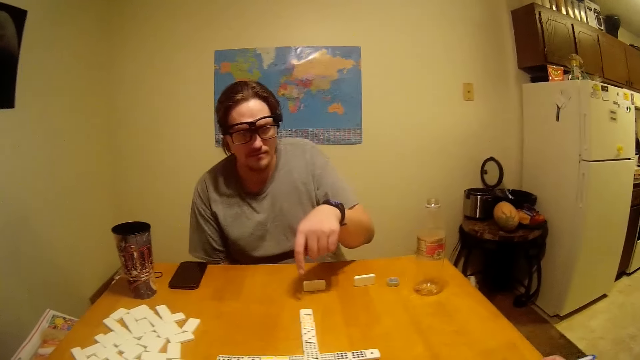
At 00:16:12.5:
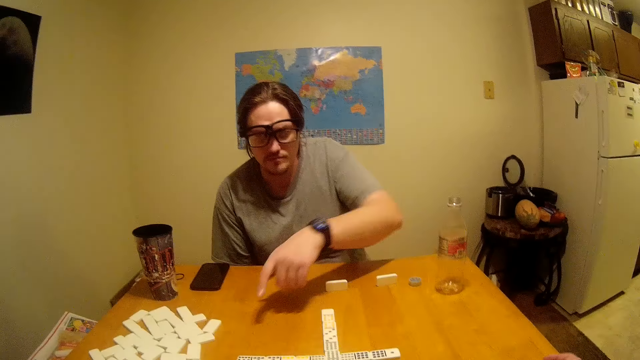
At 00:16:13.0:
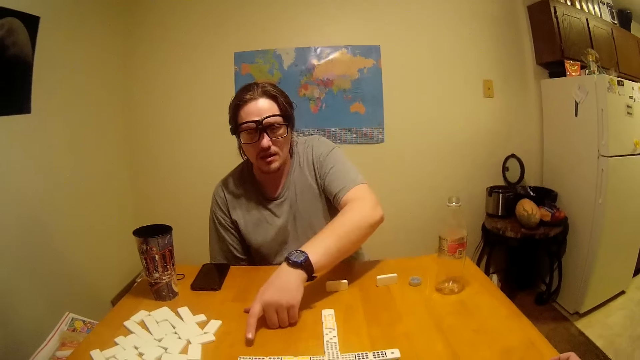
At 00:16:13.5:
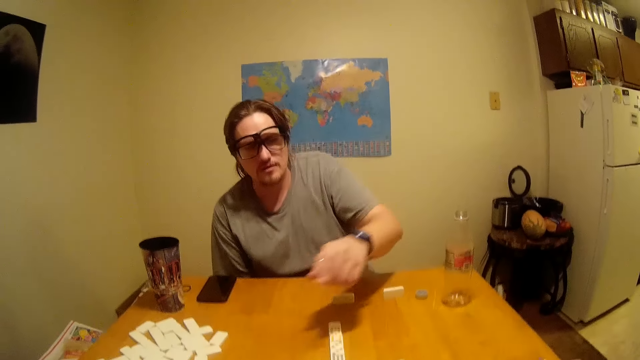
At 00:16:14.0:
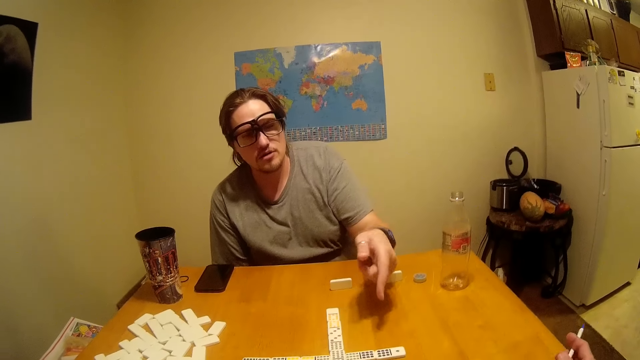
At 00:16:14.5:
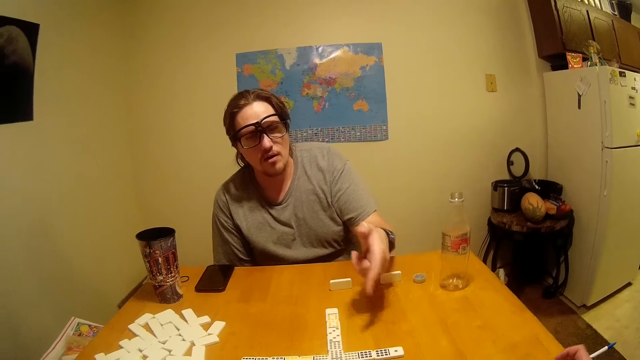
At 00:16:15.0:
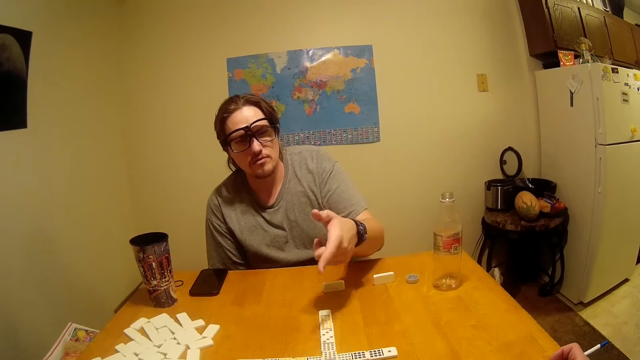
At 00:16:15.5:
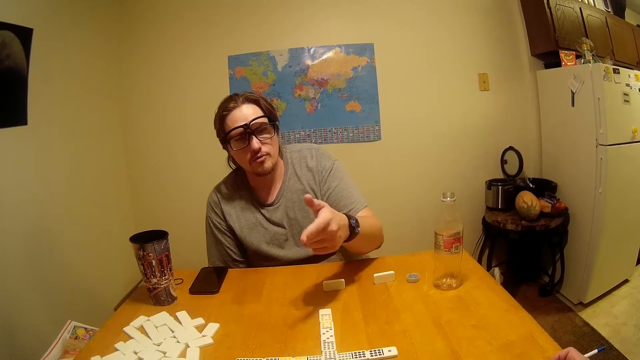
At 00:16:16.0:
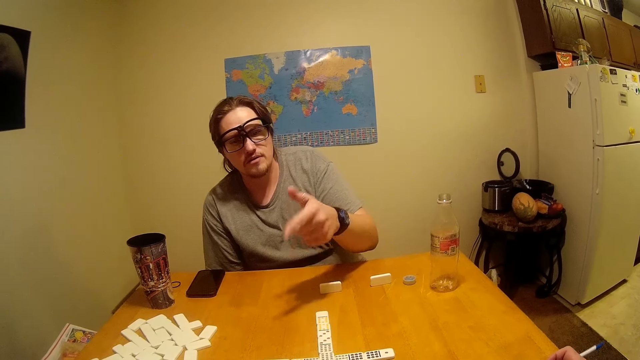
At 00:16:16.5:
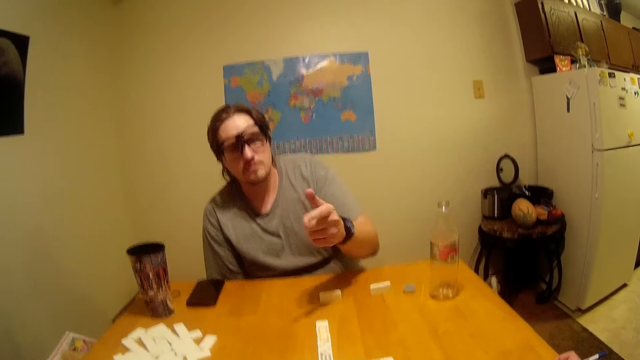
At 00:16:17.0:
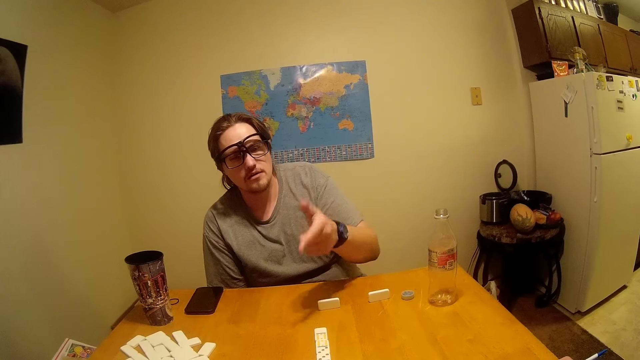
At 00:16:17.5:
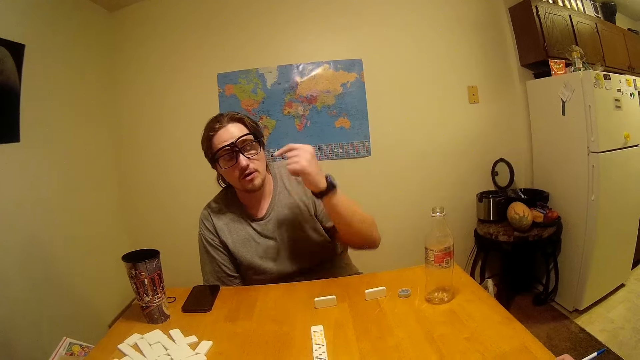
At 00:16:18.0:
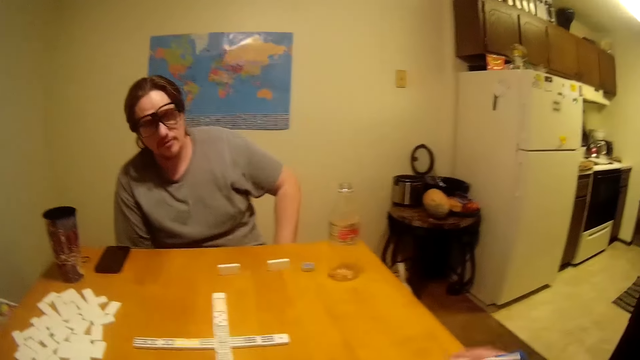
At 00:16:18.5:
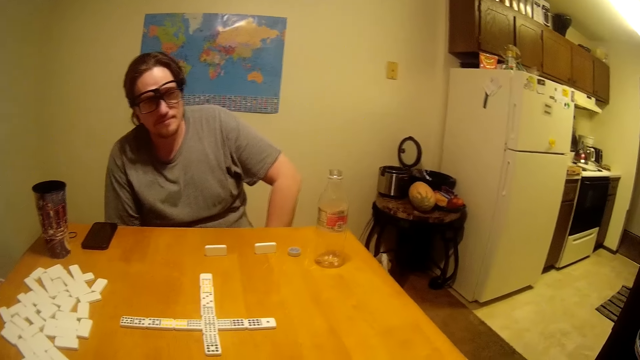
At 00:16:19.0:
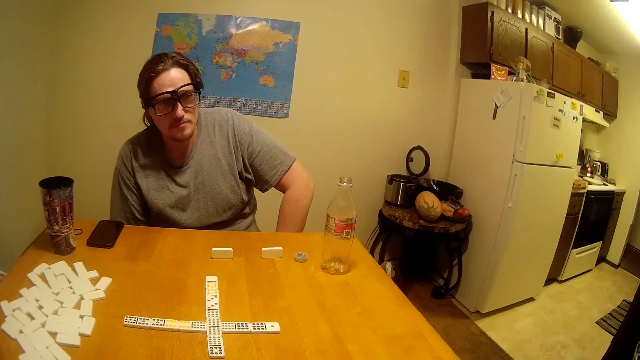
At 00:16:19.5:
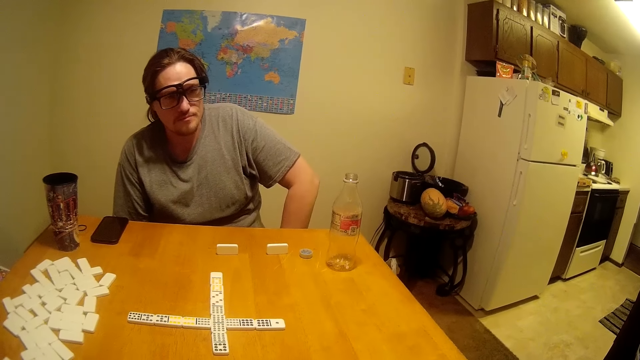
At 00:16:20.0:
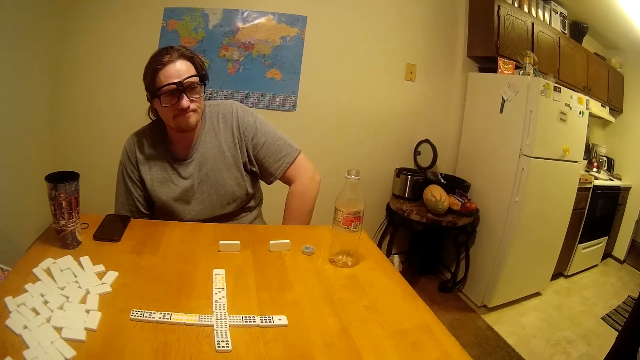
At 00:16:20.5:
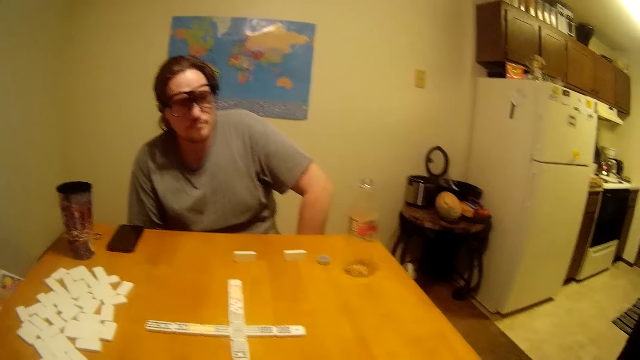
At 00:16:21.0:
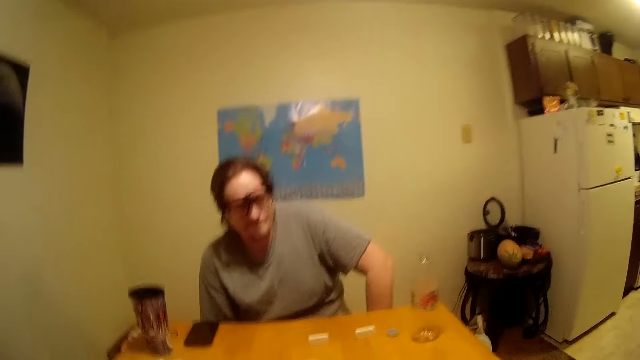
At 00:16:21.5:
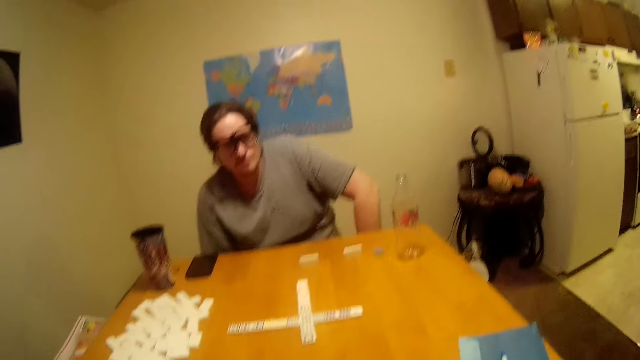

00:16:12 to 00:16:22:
A man talks to the camera wearer. The man moves his hand and points at the dominoes. The camera wearer talks to the man. The man talks to the camera wearer. The camera wearer talks to the man.

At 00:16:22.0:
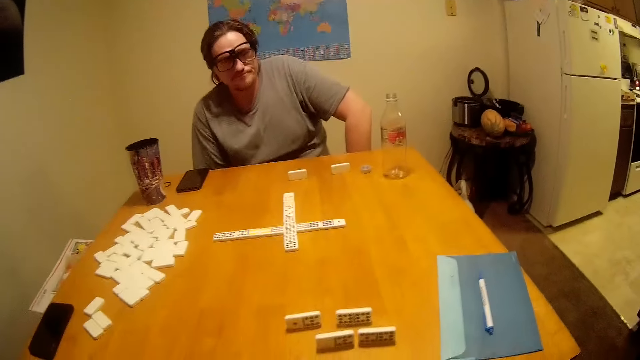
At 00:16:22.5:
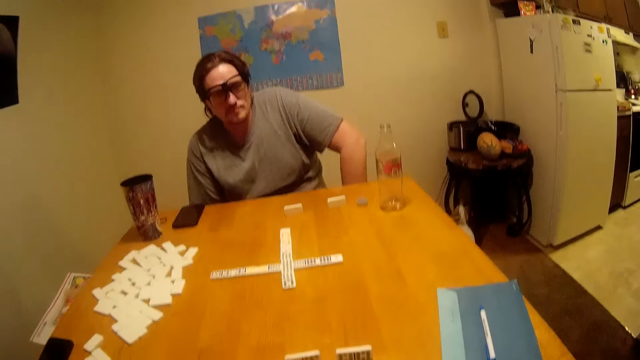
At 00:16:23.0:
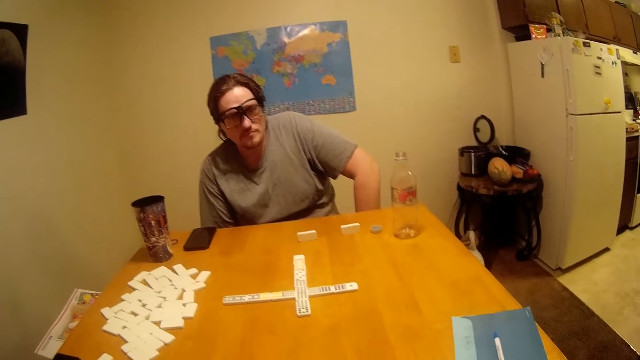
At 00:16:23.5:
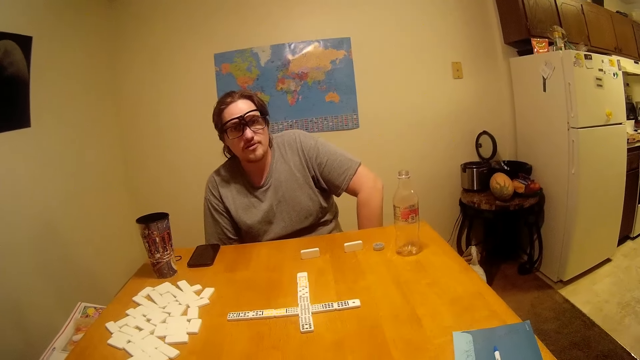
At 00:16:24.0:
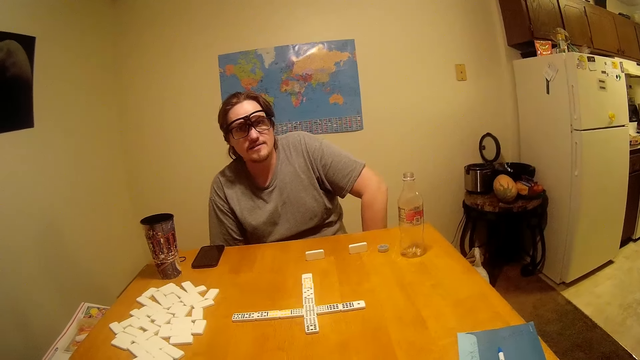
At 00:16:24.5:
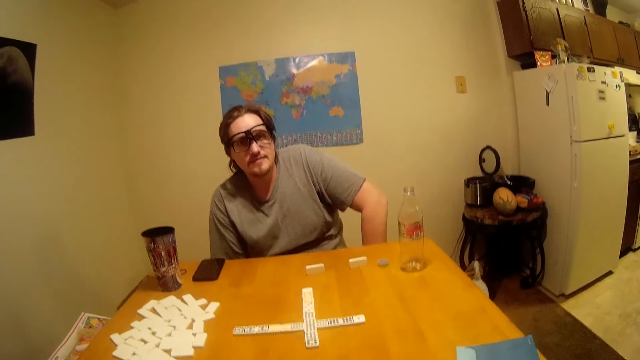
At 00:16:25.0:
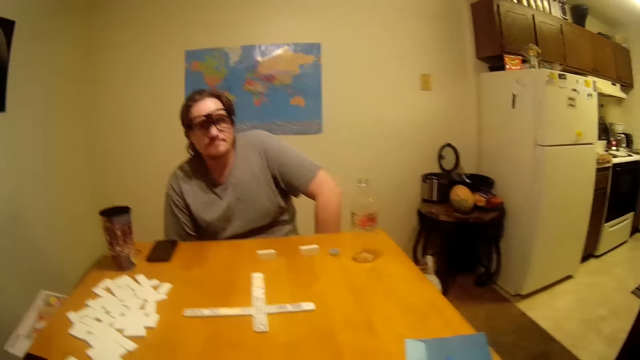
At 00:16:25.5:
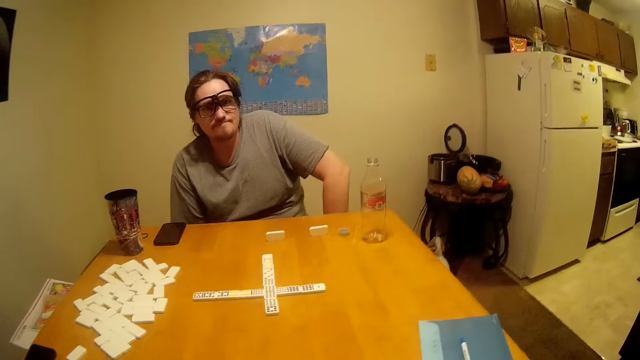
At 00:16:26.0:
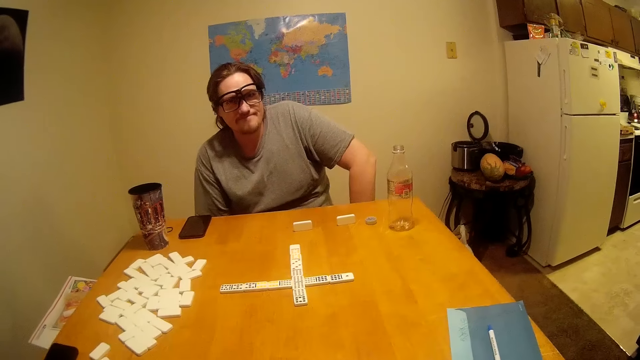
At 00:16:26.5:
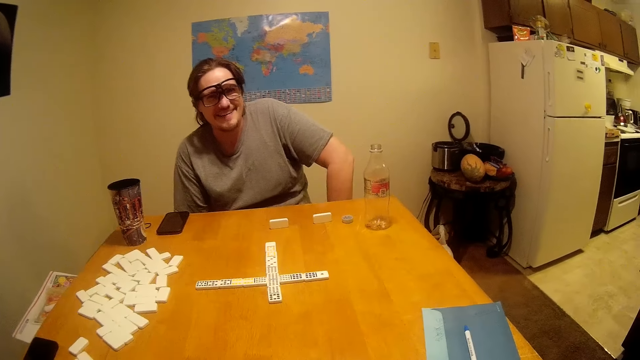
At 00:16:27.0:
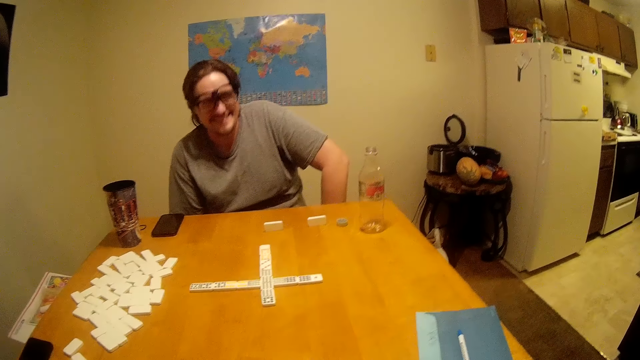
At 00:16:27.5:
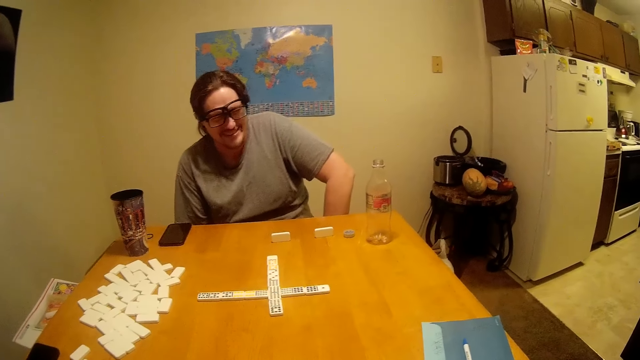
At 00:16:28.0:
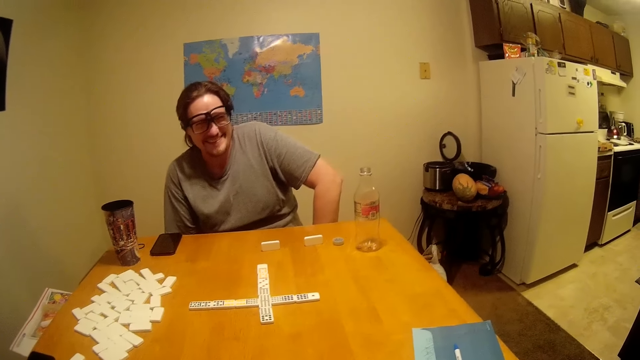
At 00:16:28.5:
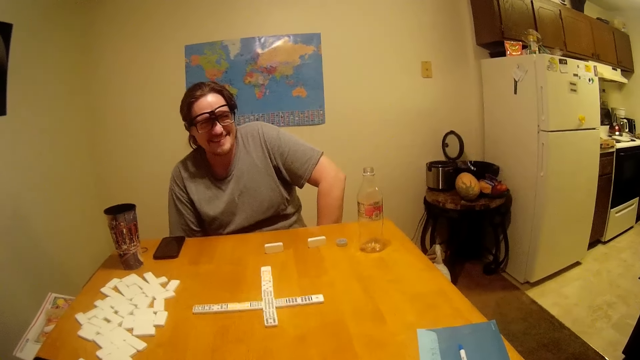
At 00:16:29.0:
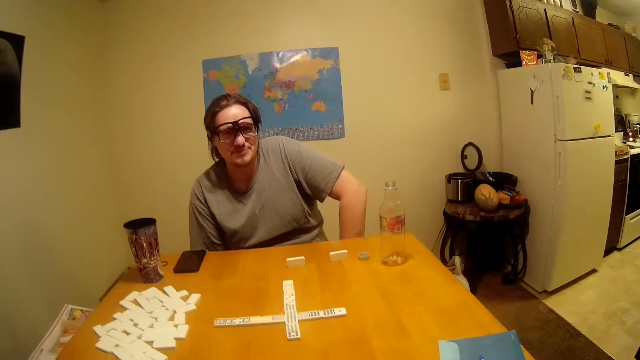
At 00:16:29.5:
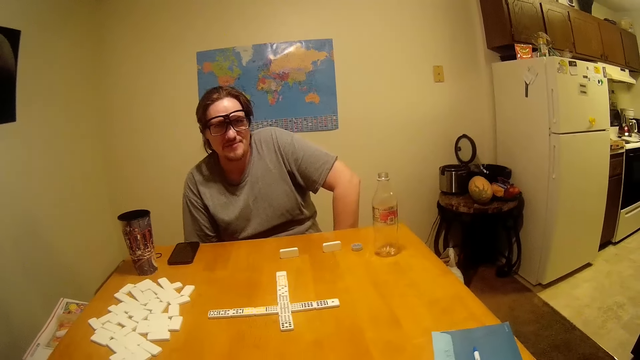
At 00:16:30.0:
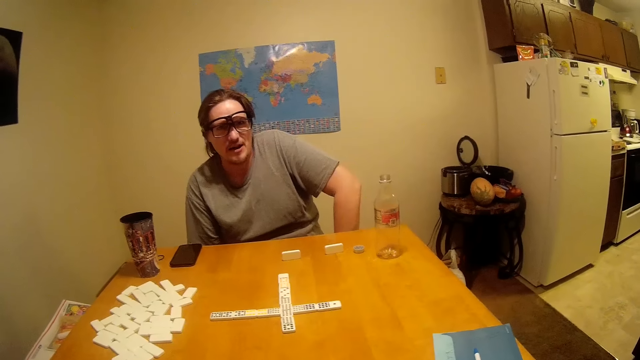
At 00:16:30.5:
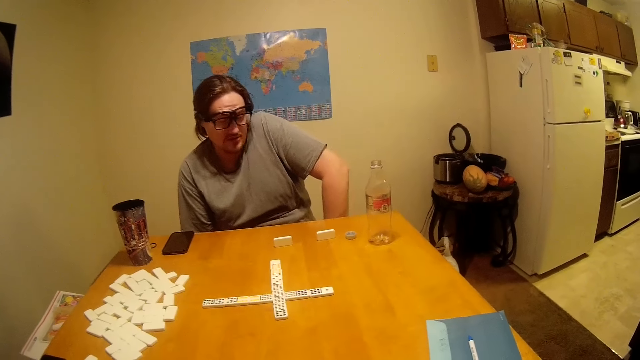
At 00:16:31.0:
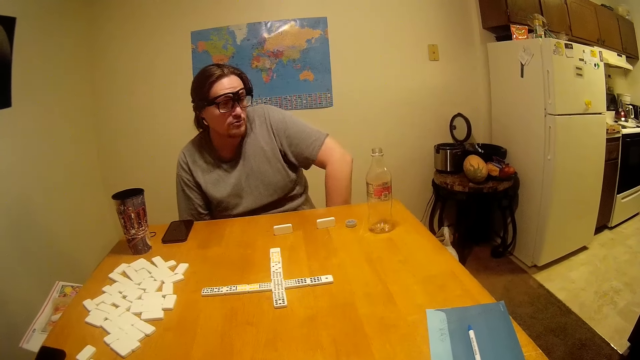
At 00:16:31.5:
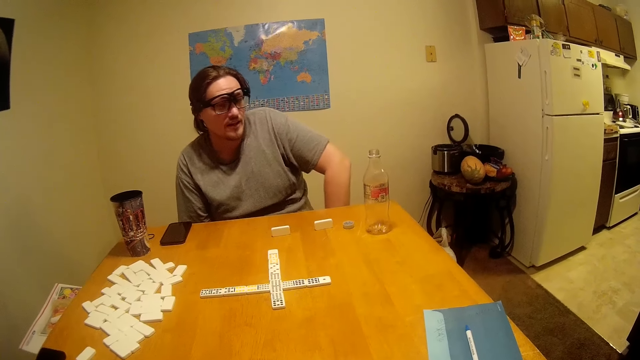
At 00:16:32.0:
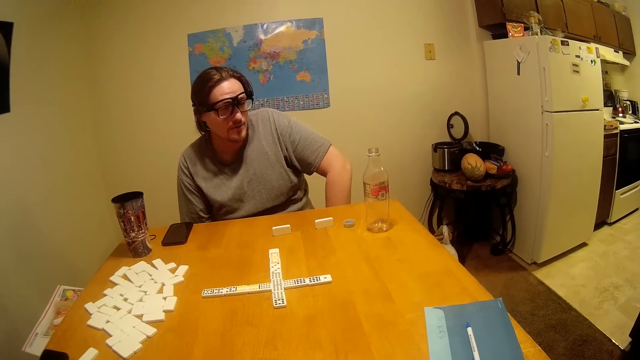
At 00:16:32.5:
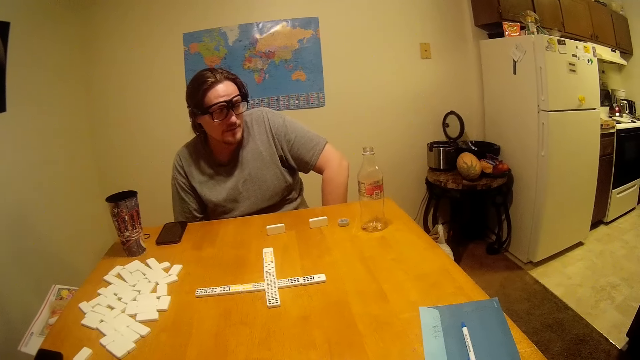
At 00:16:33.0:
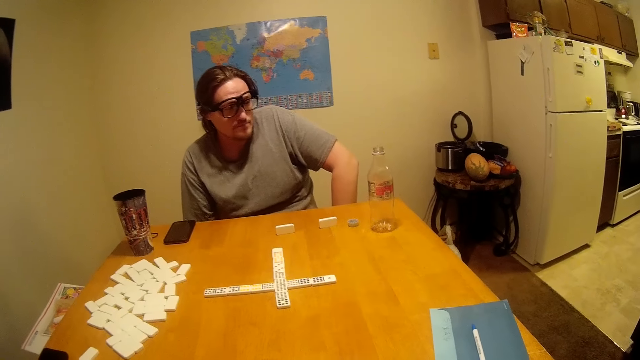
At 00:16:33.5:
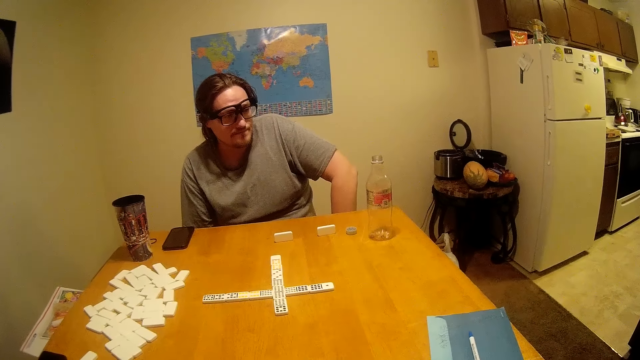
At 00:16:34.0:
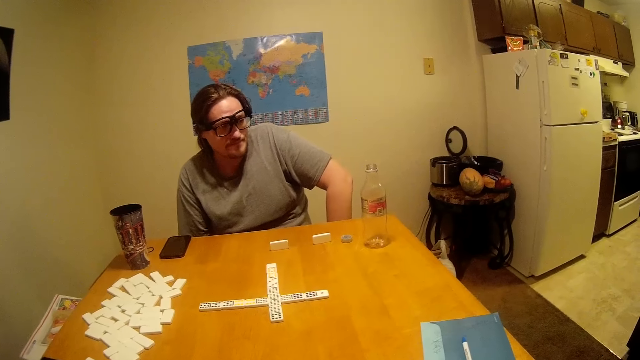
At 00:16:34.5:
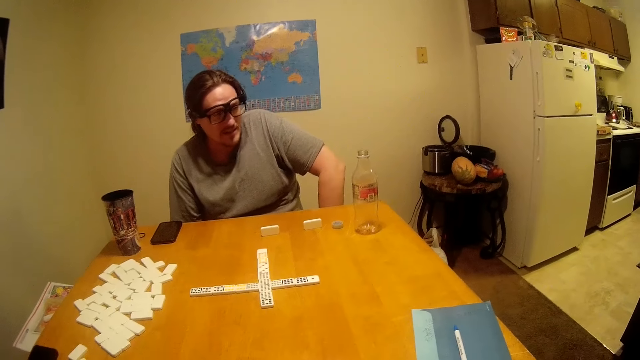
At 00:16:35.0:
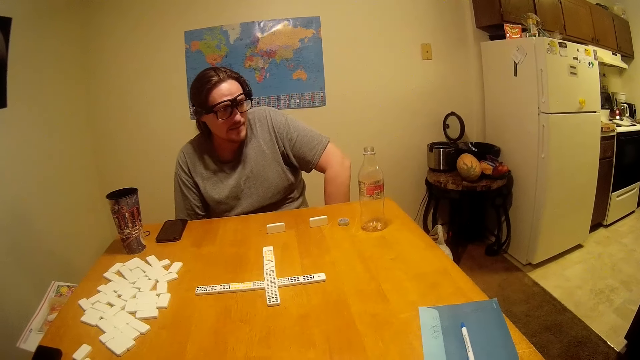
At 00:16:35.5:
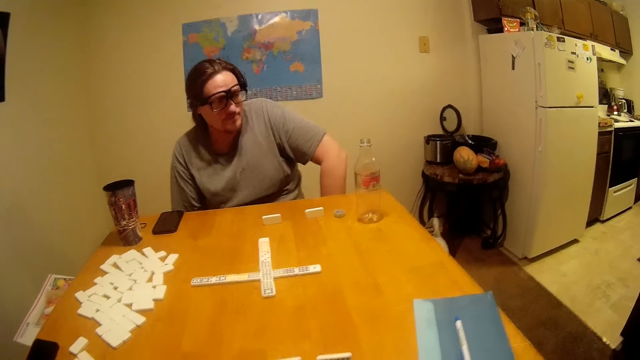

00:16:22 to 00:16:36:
A man talks to the camera wearer. The camera wearer talks to the man. The man laughs to the camera wearer and talks to the camera wearer.
